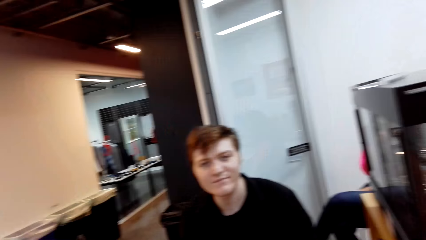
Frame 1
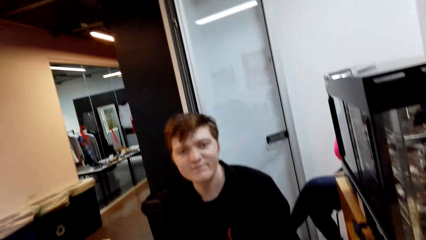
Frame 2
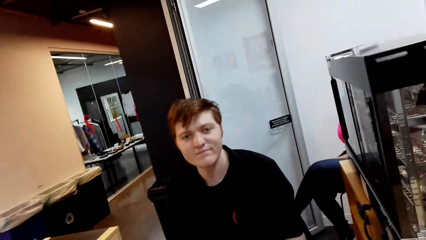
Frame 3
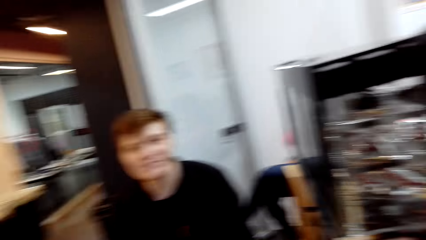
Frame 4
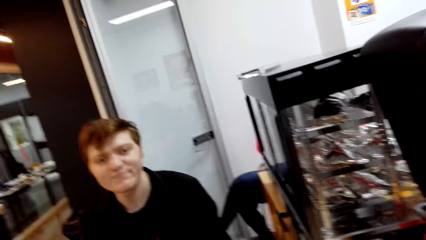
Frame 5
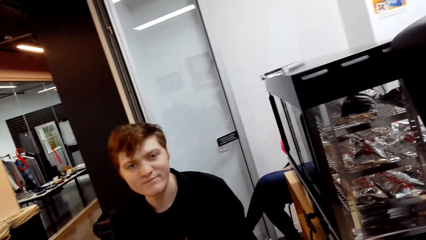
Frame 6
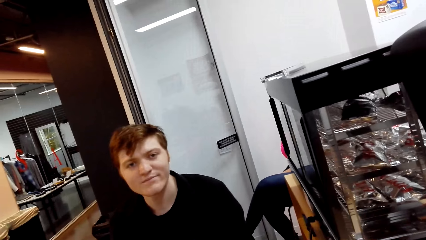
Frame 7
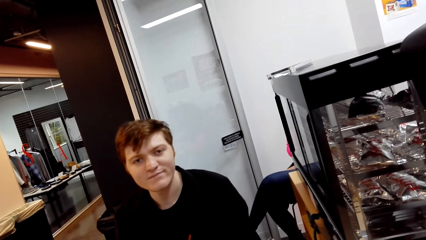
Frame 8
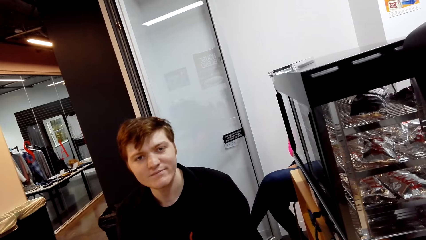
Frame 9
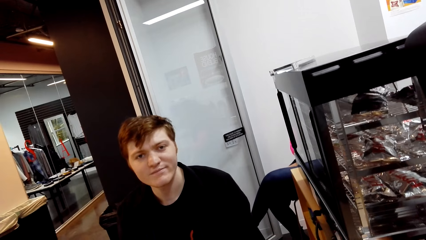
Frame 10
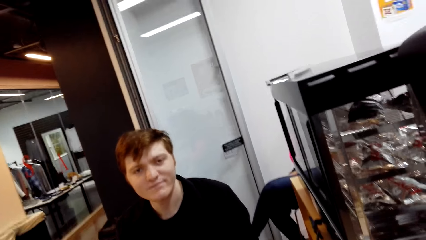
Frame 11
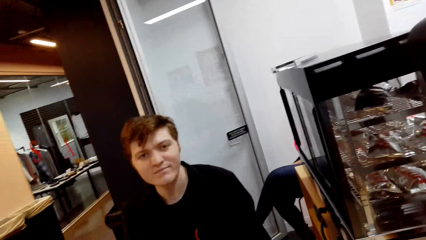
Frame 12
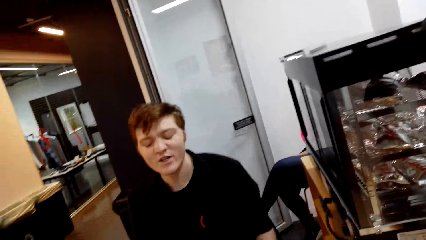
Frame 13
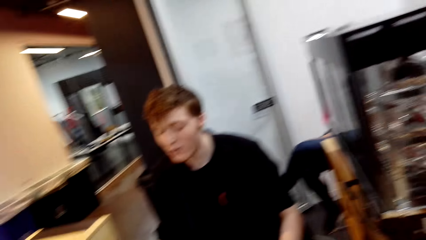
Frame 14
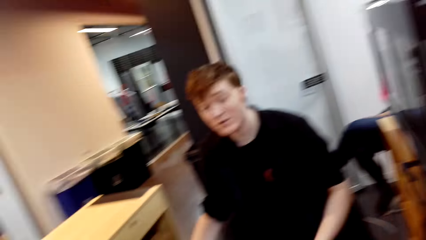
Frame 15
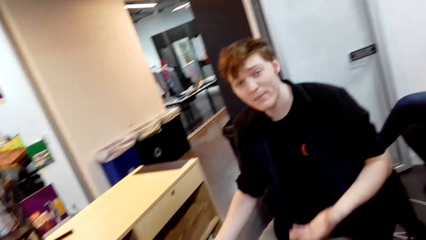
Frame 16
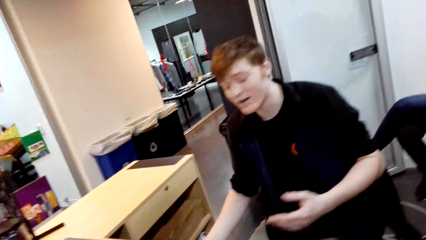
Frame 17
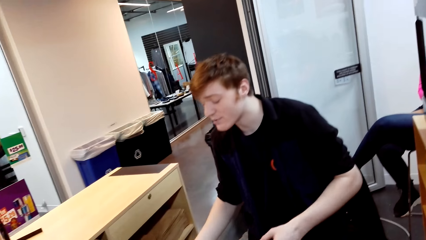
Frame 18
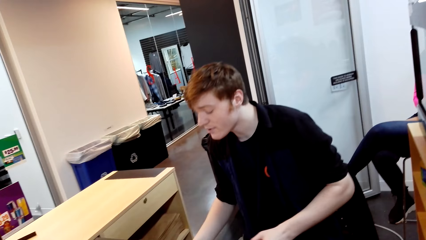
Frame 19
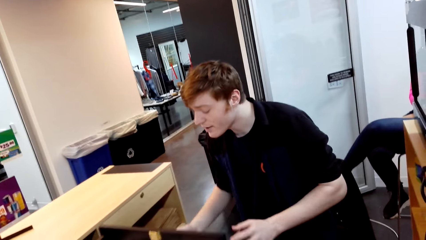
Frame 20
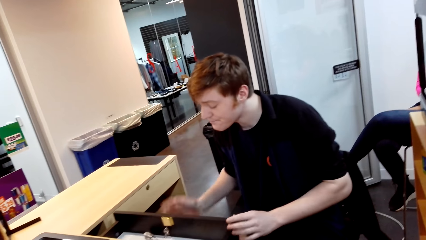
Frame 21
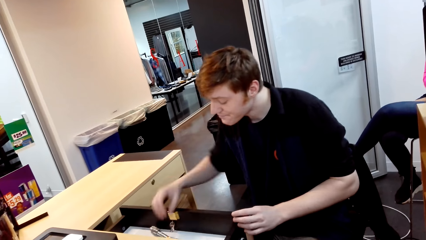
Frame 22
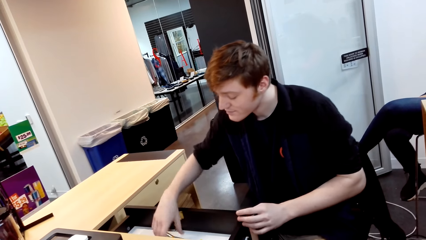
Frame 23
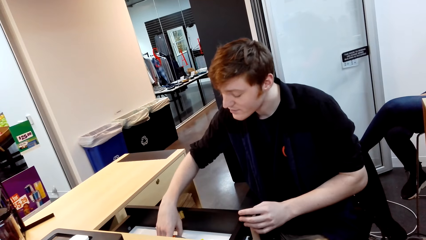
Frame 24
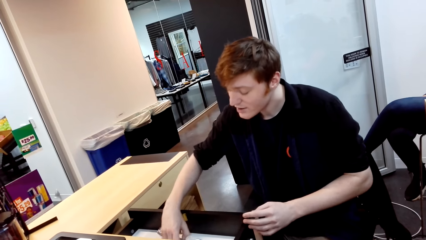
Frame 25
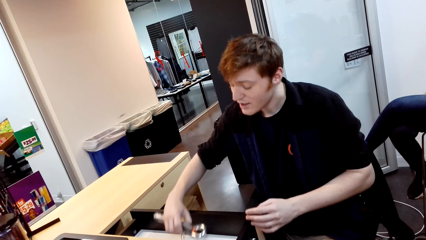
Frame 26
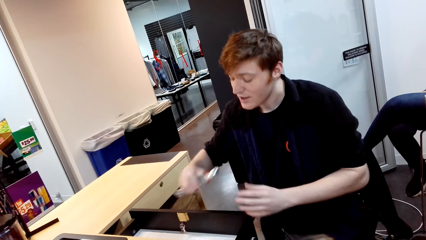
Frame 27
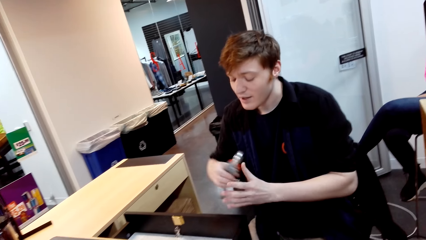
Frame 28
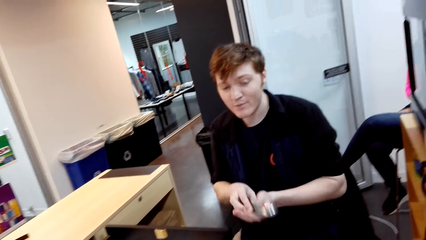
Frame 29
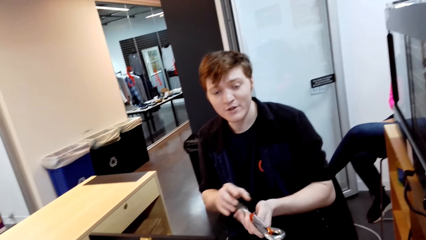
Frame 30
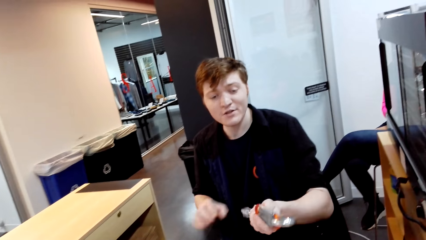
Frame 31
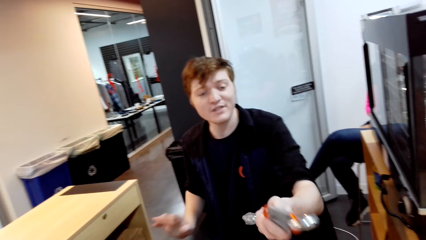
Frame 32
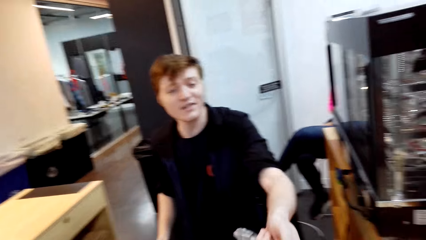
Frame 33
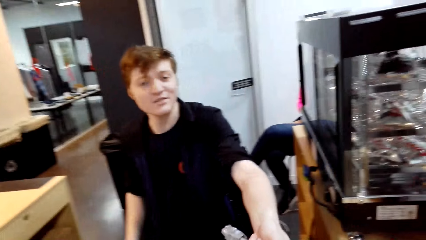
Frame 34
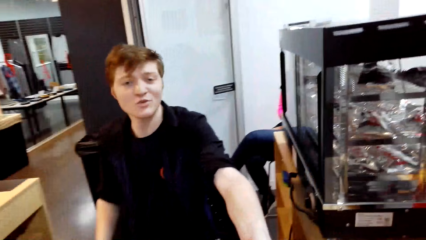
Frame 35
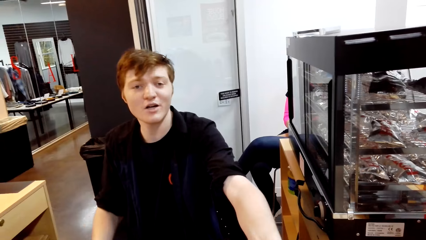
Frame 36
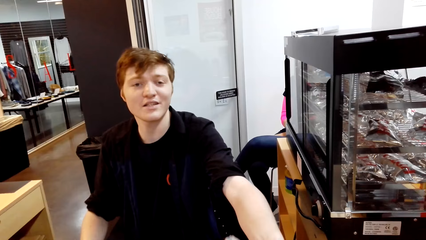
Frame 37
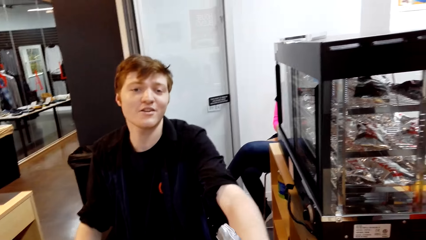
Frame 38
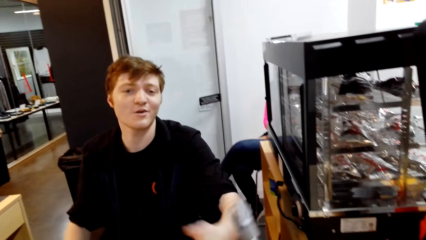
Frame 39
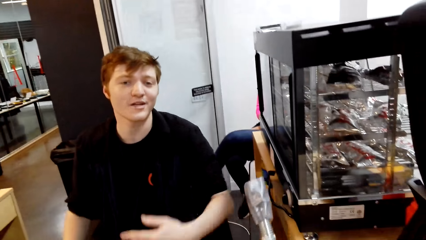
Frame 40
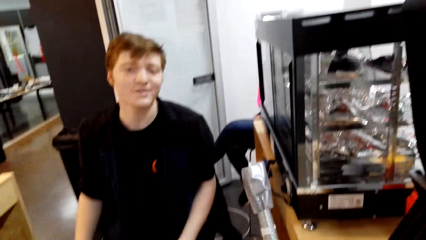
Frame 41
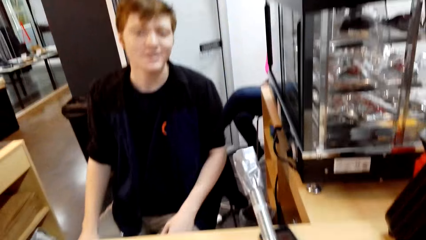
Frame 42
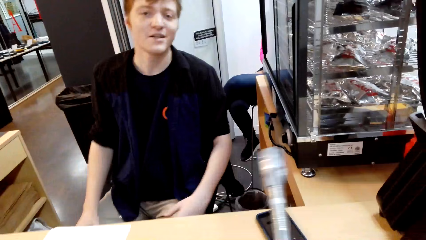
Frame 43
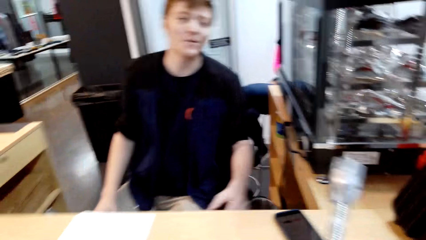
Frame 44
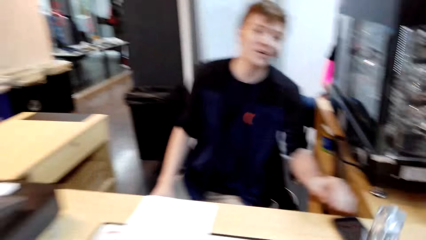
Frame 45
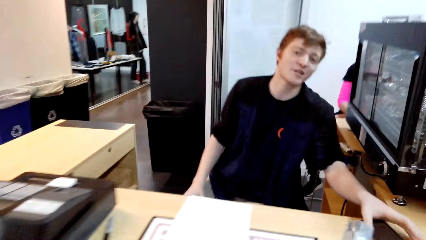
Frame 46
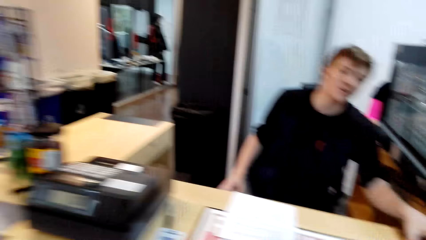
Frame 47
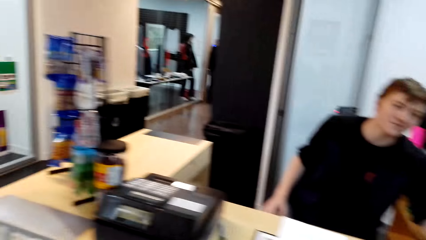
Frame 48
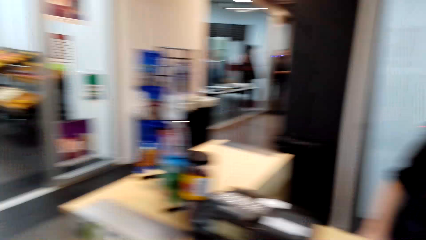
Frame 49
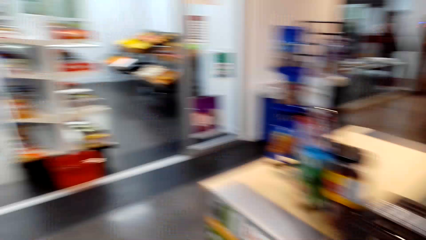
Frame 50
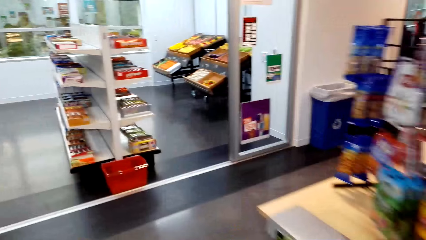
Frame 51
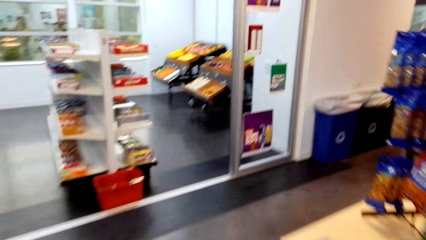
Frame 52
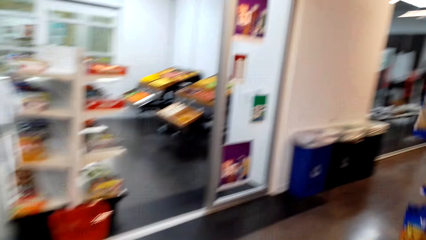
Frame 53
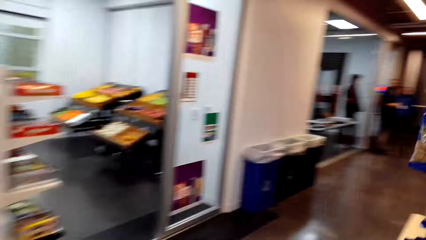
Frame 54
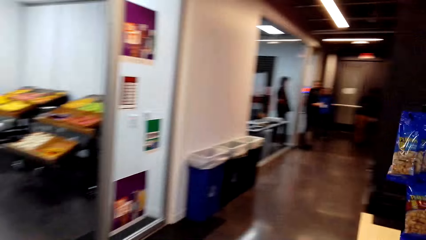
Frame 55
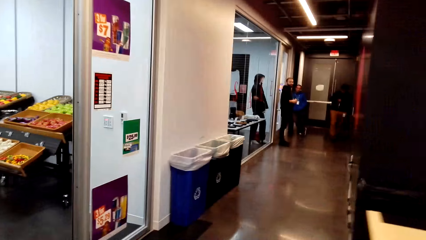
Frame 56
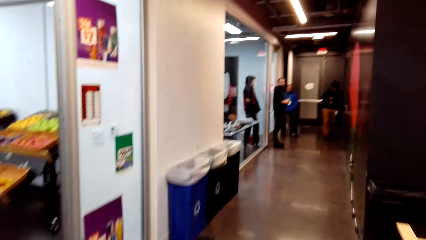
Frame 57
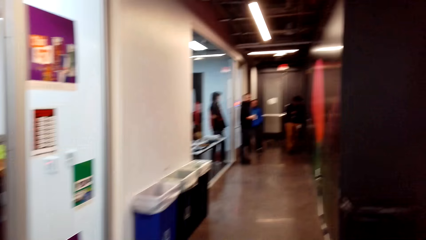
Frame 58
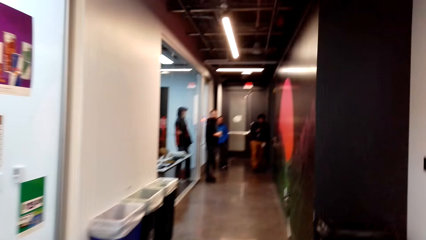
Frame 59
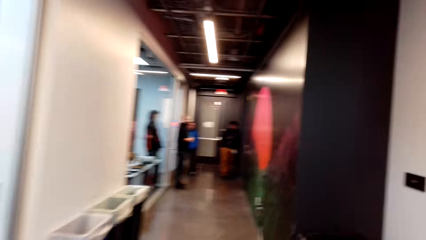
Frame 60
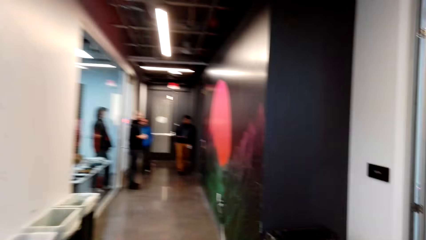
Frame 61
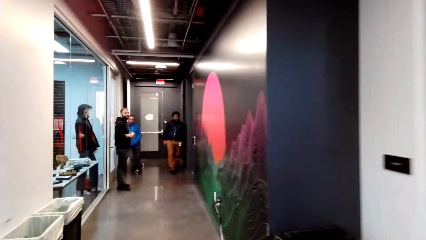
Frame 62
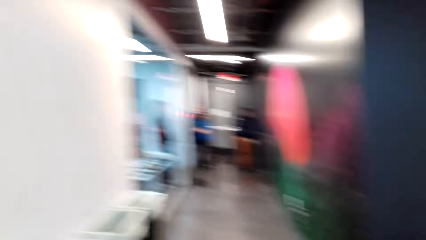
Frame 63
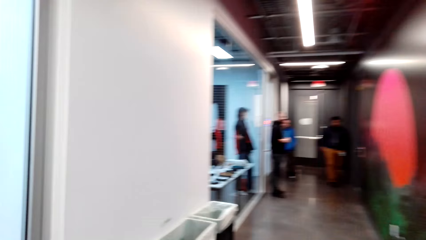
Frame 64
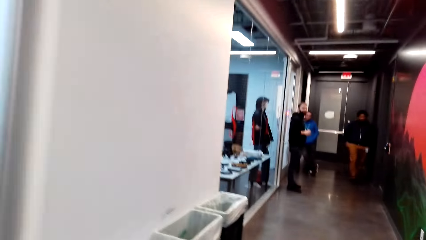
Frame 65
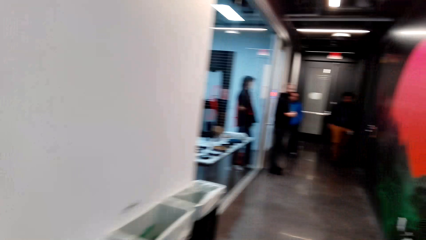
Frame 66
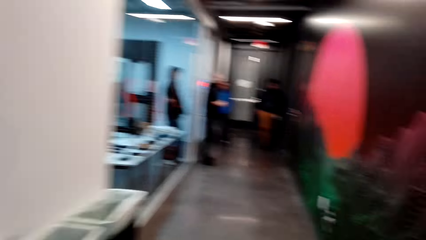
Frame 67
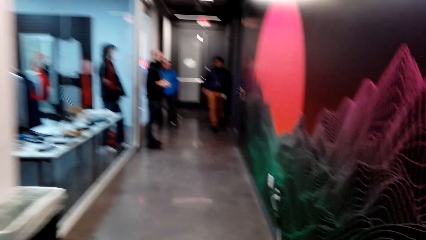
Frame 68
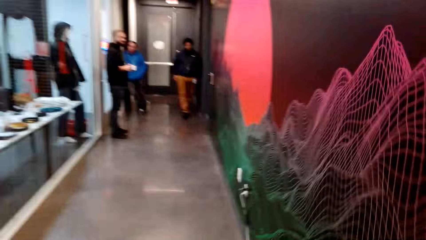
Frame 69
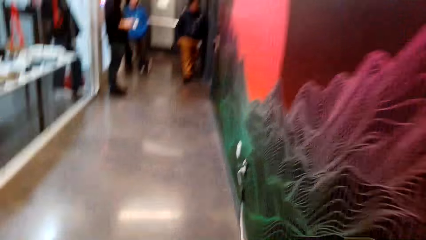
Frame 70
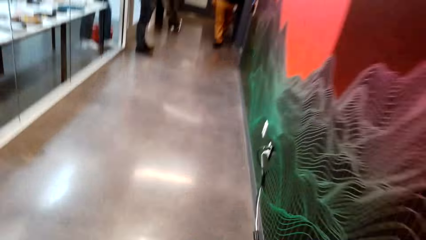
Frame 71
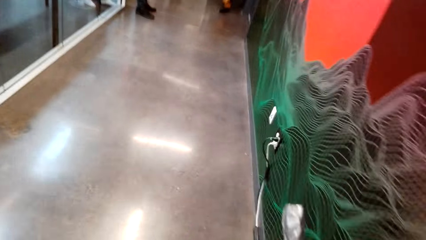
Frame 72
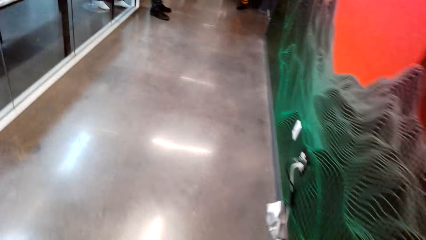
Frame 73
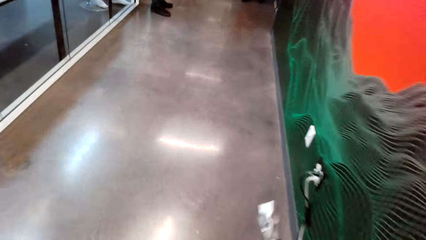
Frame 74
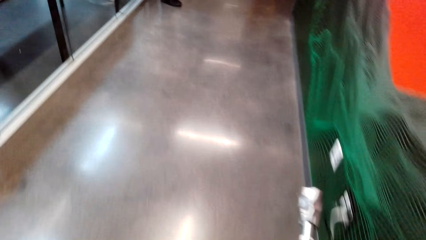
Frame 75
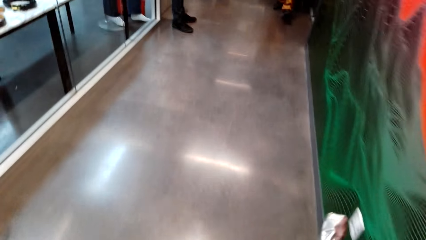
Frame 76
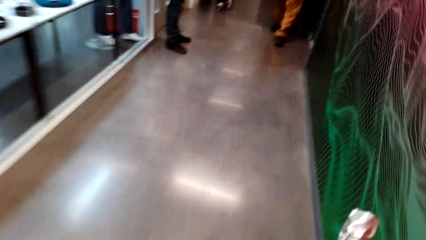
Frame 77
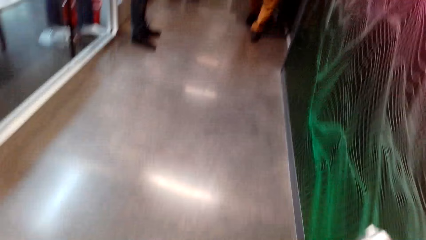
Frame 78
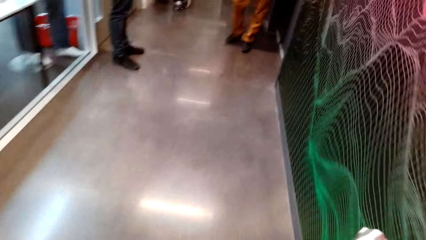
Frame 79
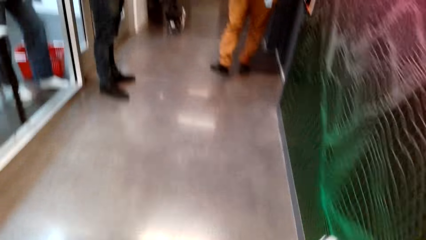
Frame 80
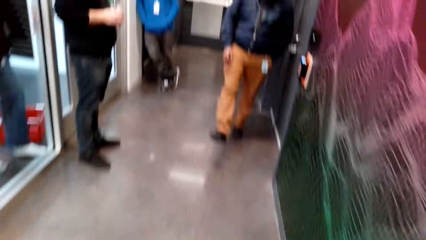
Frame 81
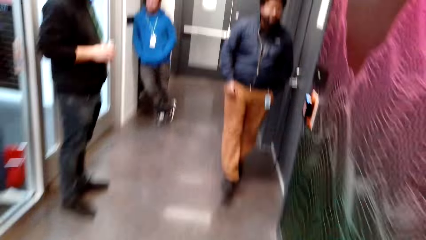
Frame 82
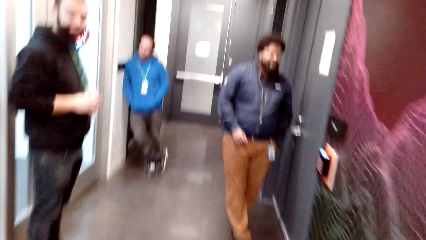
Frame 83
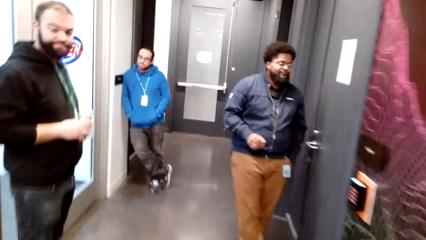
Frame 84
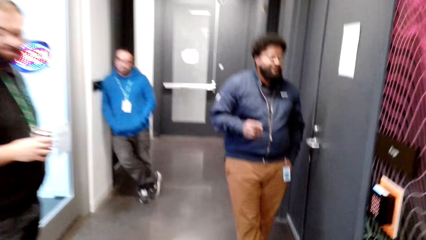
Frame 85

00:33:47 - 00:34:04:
A man talks with the camera wearer. The man opens the drawer, removes a bunch of keys from the drawer and hands over the keys to the camera wearer. The camera wearer picks something from the man. The man talks with the camera wearer. The camera wearer moves around the supermarket. They walk on the hallway.
